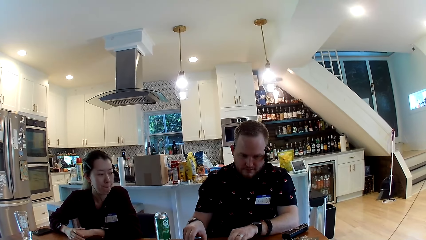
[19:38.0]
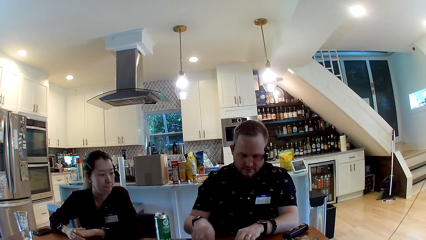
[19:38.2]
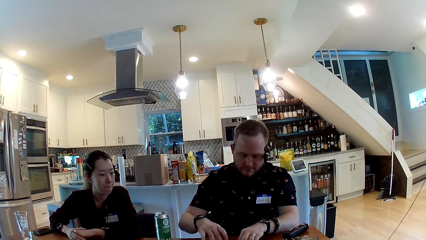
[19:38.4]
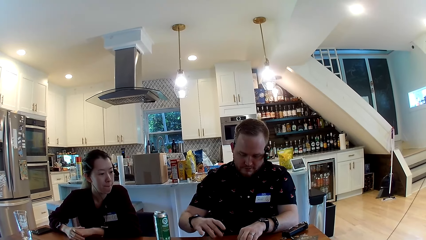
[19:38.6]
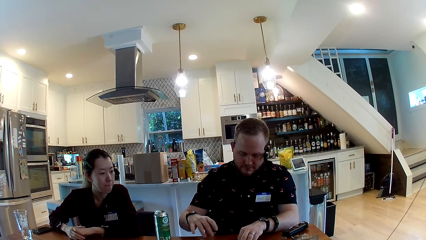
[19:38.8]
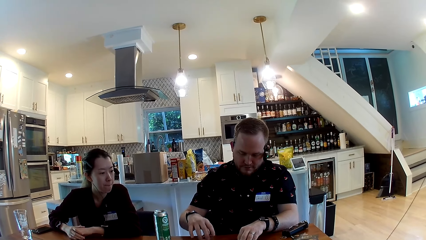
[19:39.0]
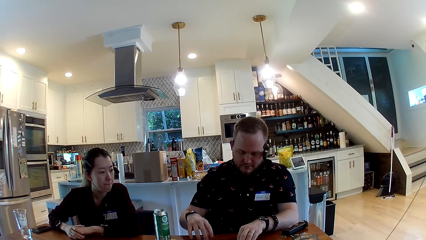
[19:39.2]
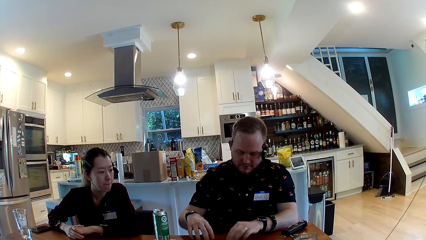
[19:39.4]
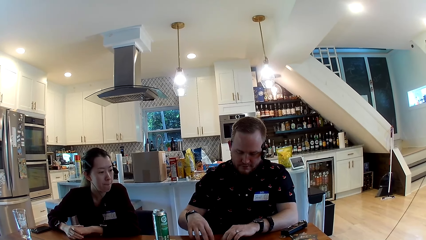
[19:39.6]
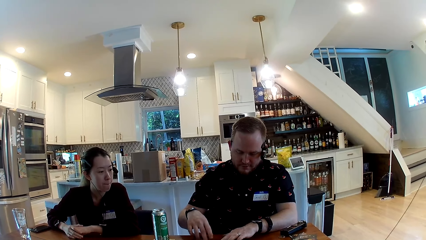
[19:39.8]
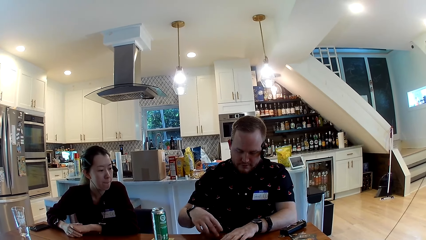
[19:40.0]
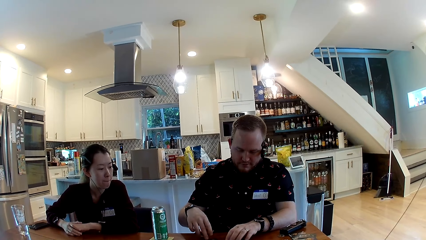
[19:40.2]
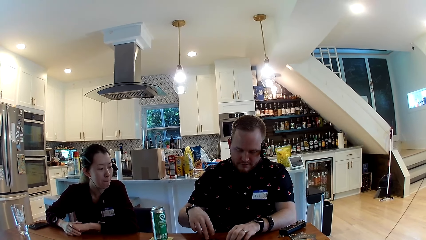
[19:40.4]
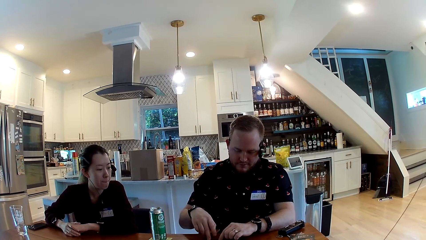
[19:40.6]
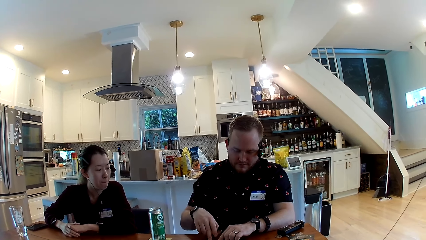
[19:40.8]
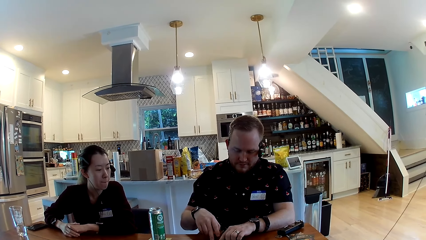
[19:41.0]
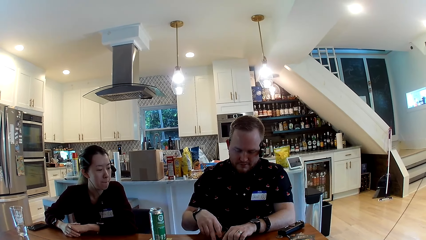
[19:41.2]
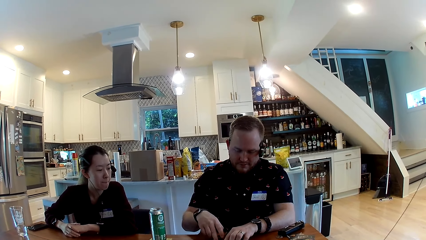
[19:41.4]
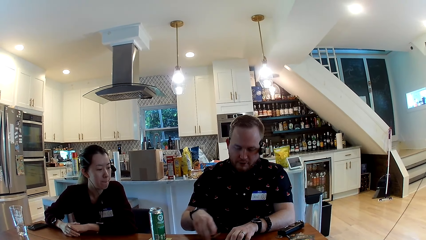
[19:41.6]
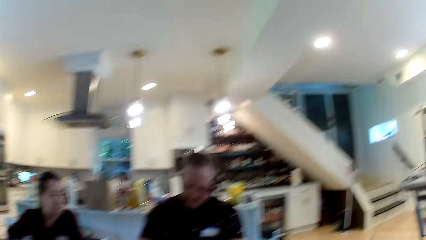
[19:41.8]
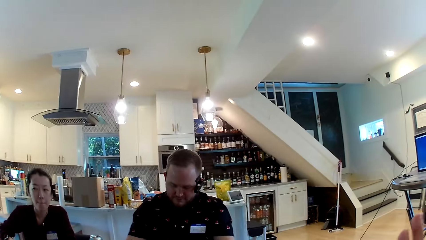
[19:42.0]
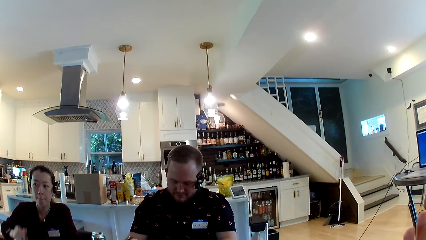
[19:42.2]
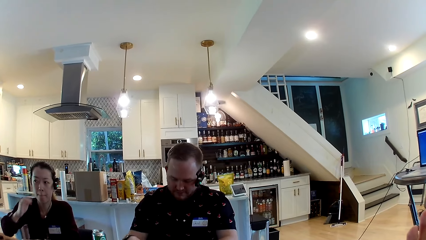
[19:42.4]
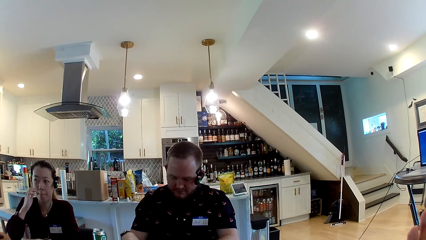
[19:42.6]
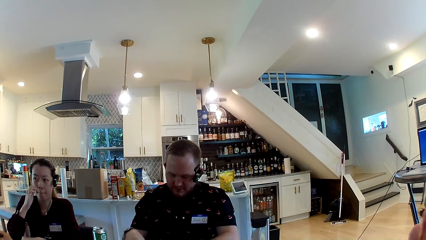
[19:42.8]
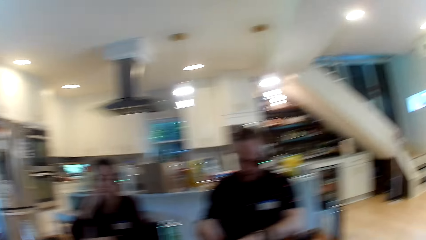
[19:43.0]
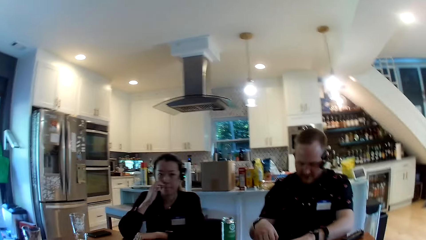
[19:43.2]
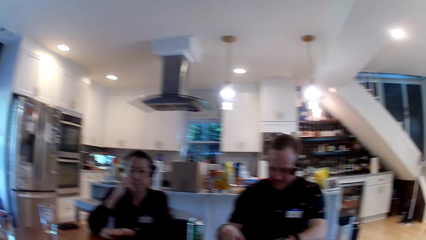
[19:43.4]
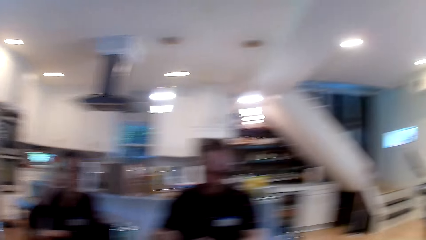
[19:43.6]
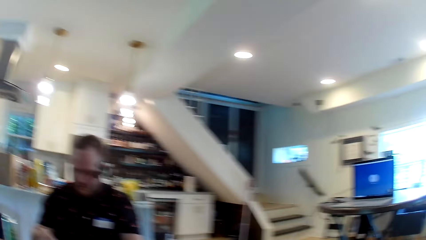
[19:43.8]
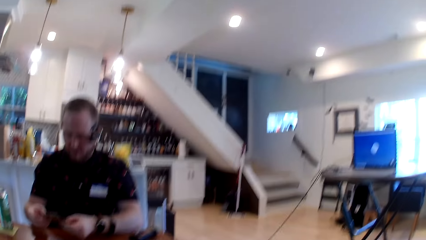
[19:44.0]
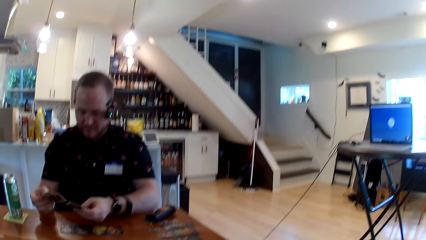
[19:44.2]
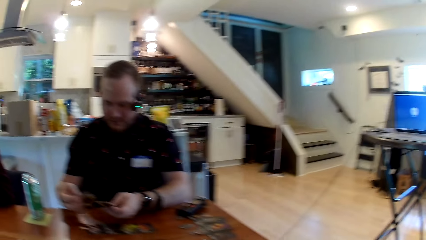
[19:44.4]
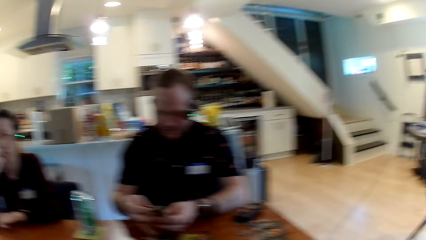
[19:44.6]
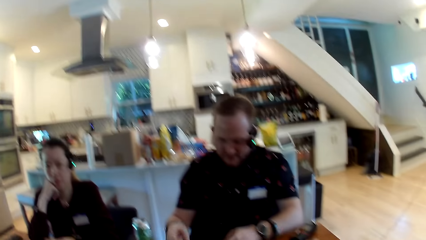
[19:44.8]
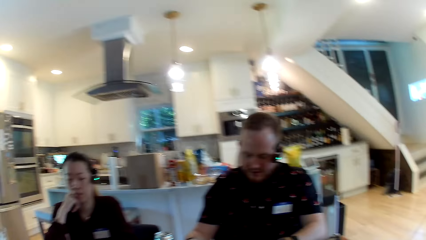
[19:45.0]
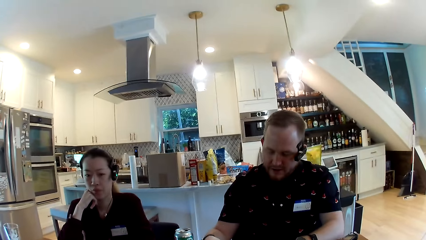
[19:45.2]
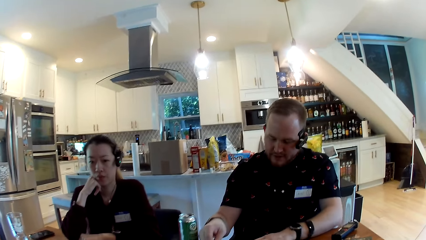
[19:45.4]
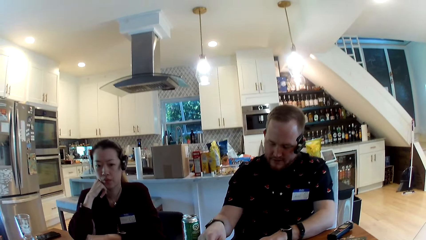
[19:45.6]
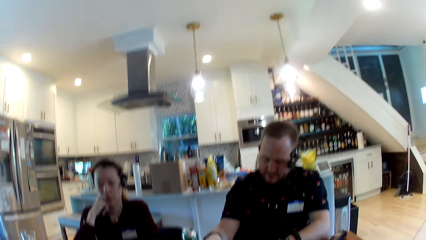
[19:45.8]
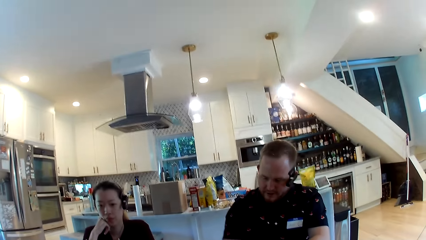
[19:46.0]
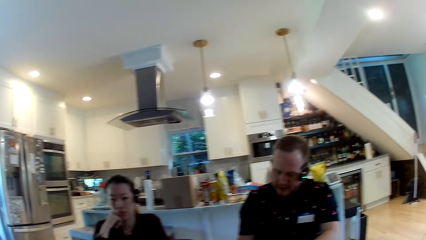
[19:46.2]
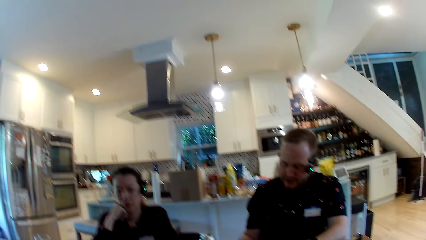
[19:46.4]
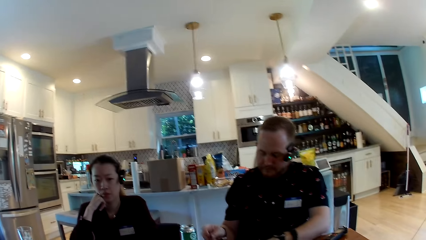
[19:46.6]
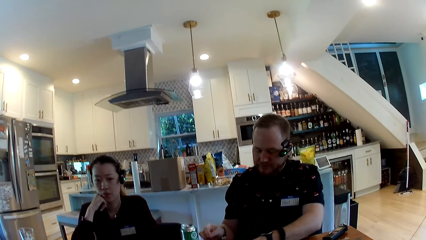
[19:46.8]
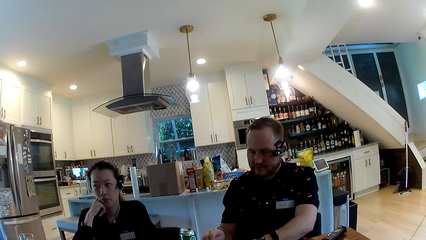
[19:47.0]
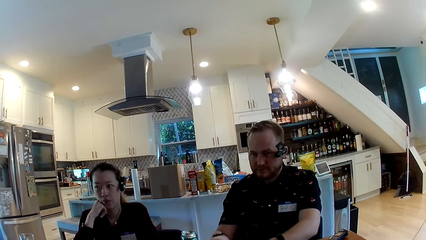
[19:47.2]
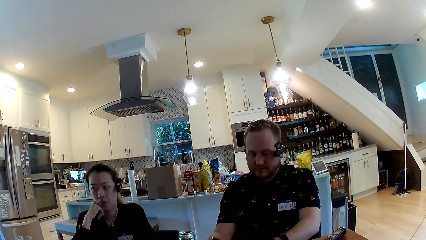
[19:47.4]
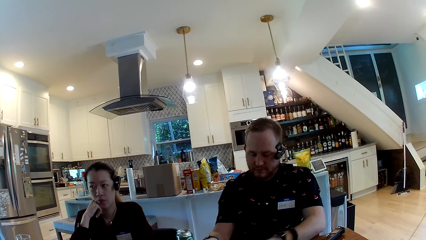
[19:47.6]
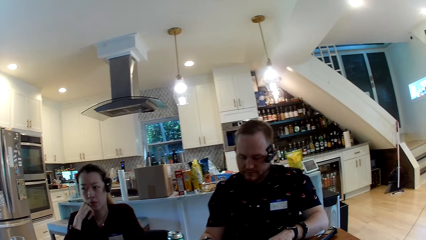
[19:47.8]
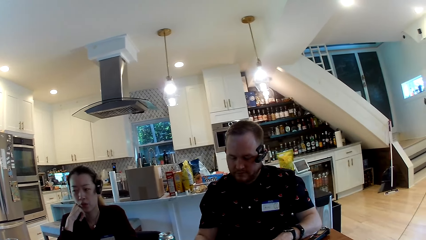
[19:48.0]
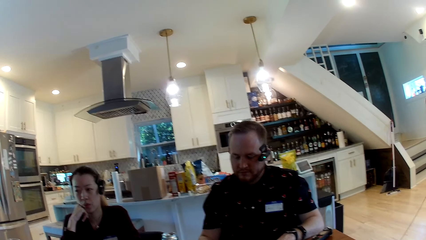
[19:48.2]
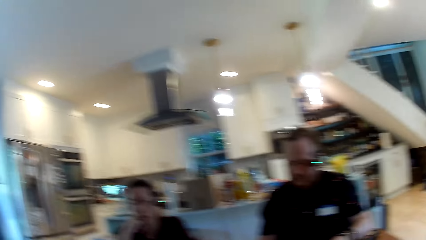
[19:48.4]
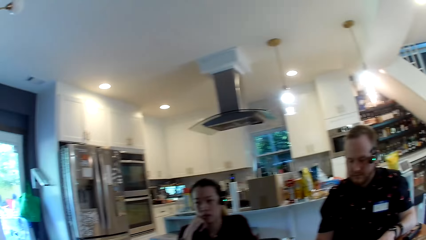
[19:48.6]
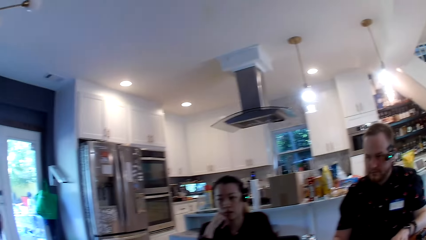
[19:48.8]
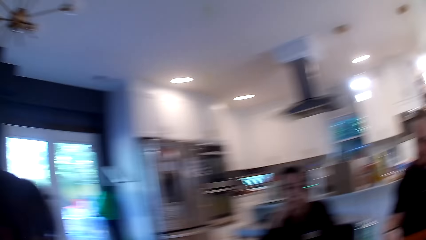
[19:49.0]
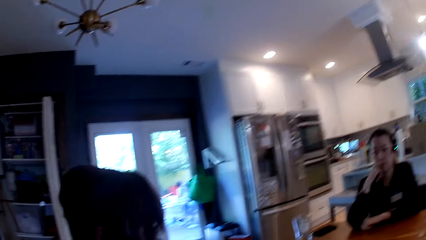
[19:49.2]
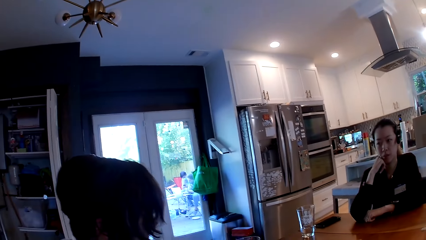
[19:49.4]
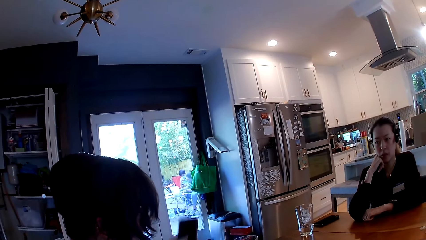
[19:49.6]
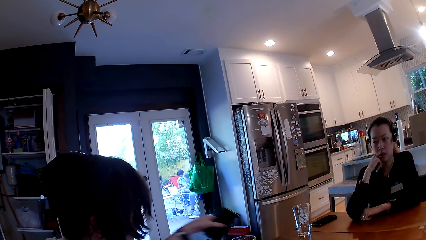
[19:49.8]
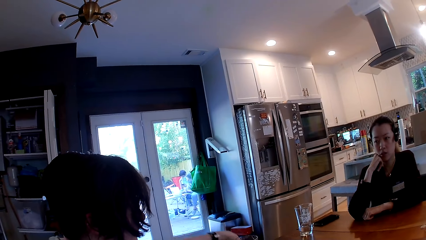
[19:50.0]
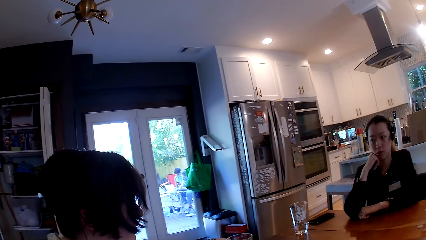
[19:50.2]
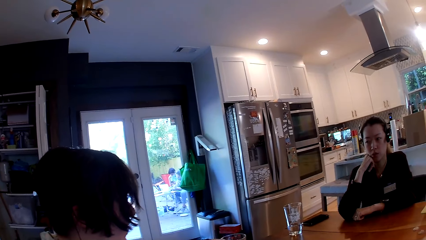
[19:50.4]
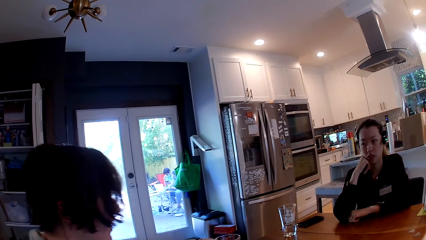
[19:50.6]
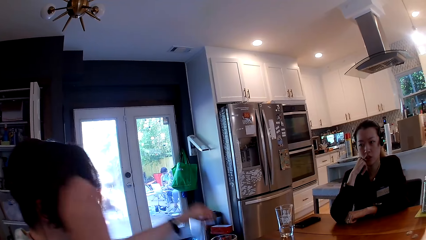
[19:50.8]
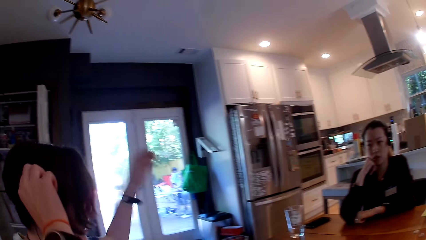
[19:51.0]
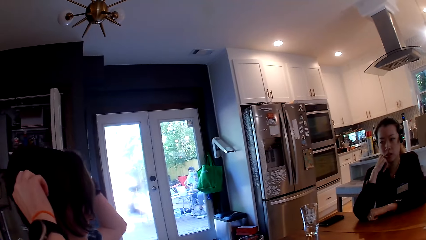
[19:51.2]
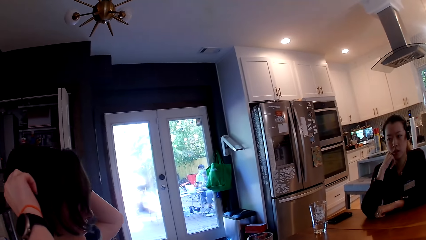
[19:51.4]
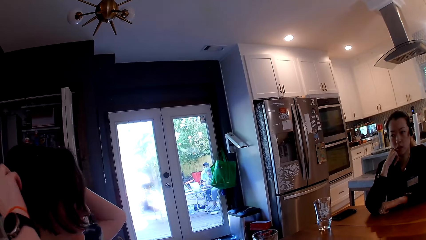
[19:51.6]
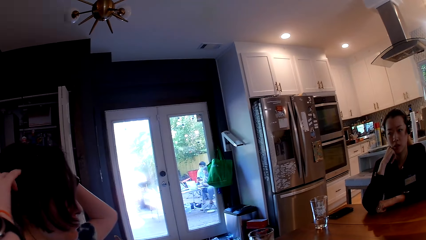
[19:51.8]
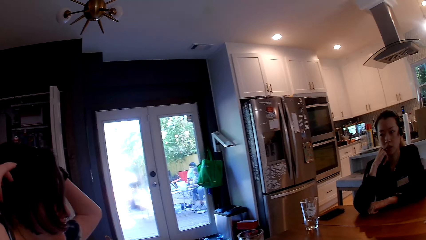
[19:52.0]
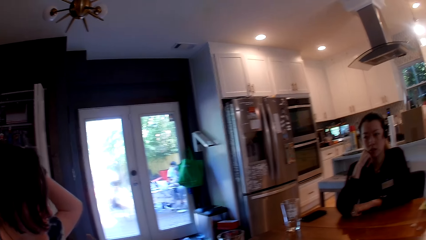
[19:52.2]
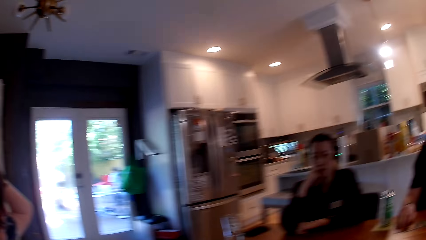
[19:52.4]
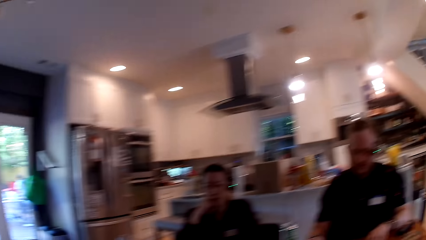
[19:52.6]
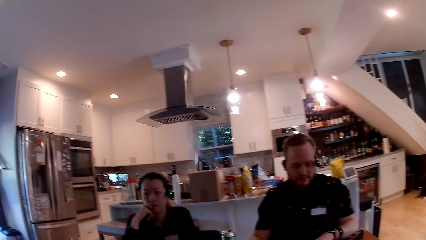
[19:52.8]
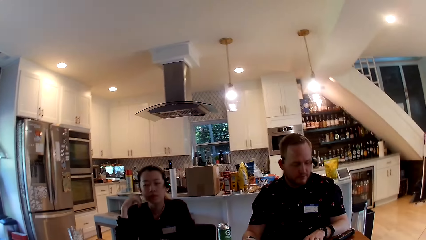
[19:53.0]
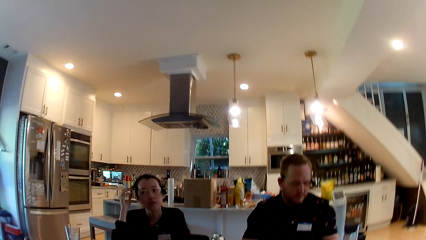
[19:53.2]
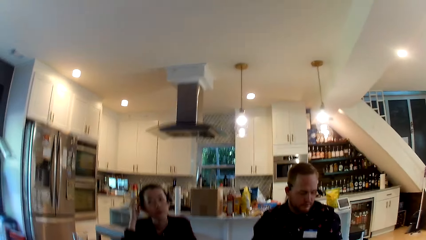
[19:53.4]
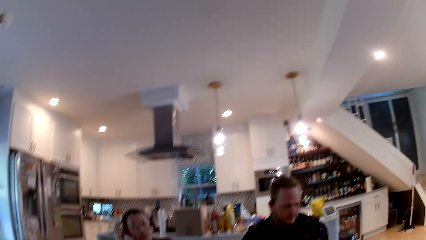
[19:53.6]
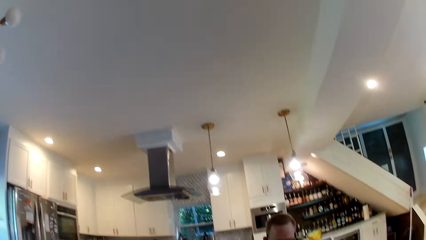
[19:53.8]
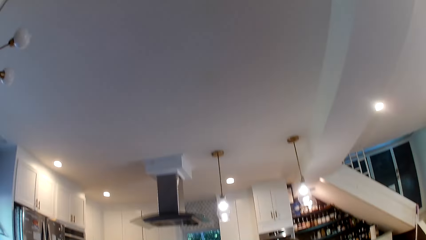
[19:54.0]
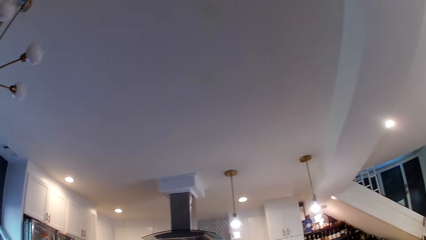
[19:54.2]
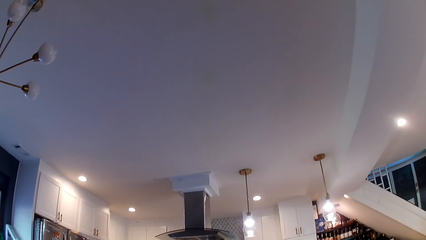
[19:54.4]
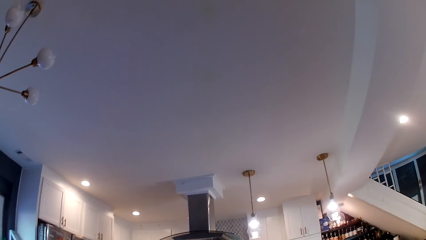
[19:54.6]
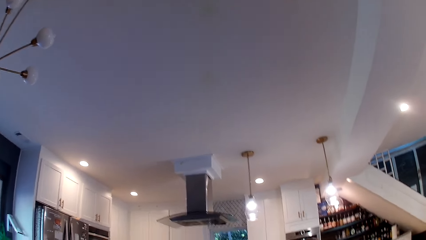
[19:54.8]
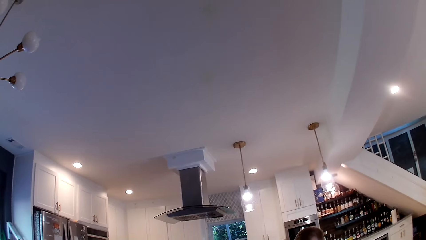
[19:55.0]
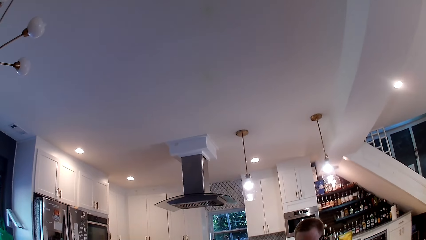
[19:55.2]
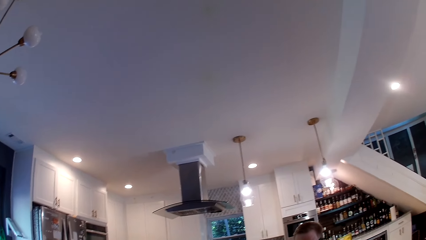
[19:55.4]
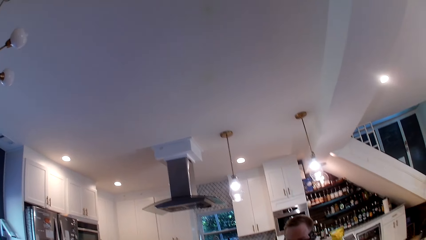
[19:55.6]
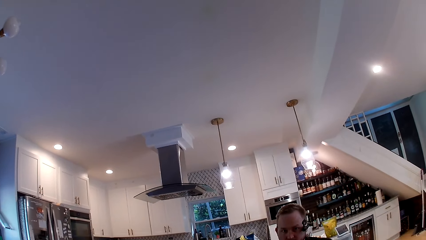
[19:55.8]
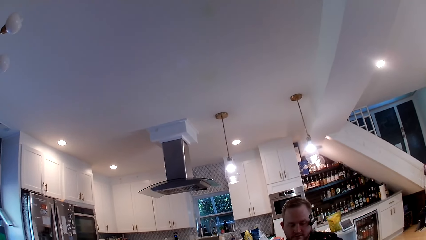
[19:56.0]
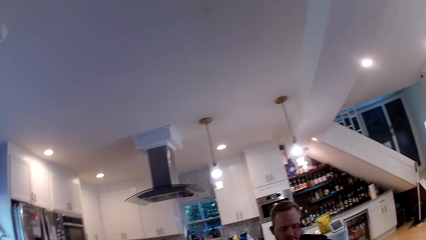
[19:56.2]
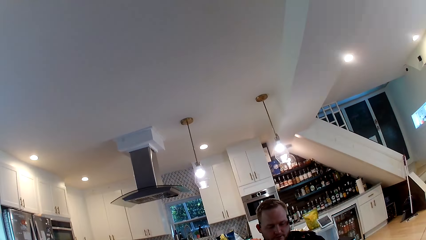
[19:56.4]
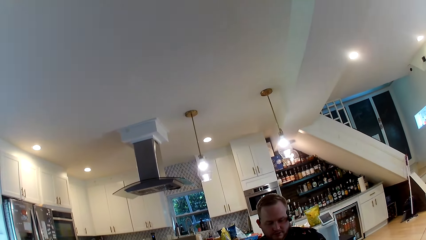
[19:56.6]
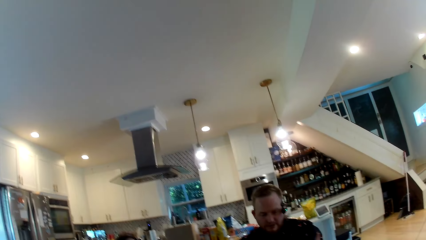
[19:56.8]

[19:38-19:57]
The woman touches her face with her right hand. Another woman touches her hair with both hands. The first woman touches her hair with her right hand.
